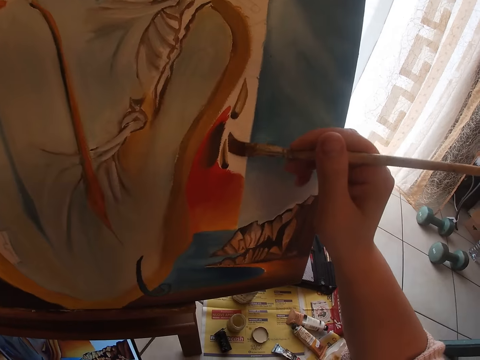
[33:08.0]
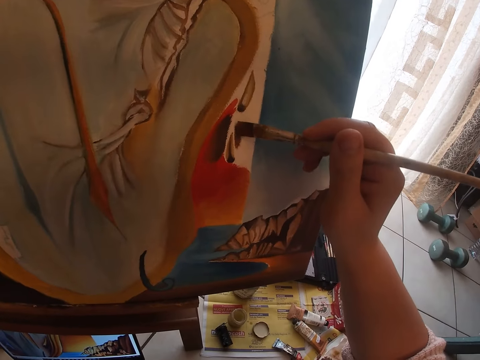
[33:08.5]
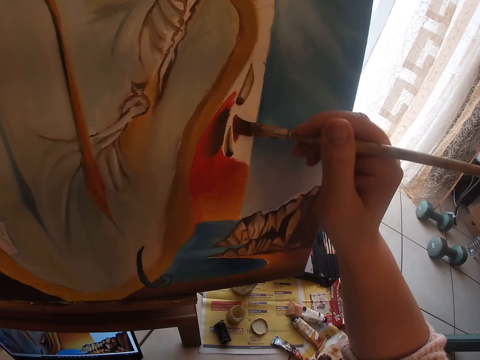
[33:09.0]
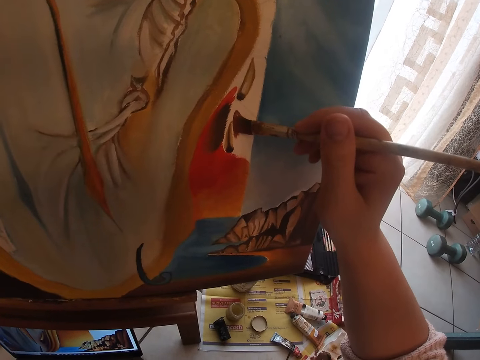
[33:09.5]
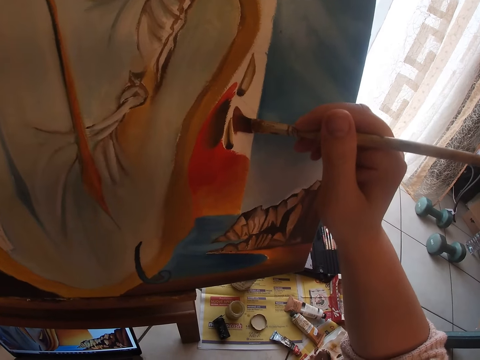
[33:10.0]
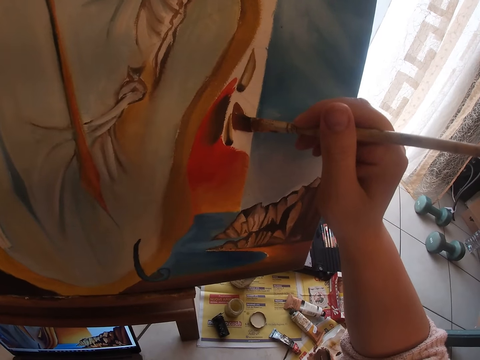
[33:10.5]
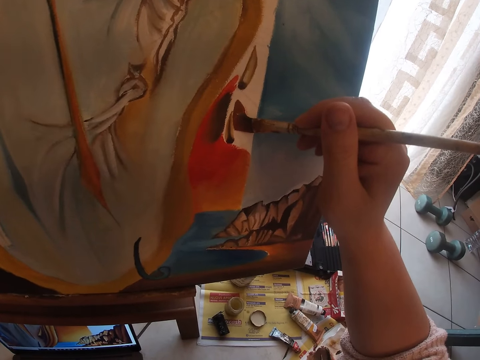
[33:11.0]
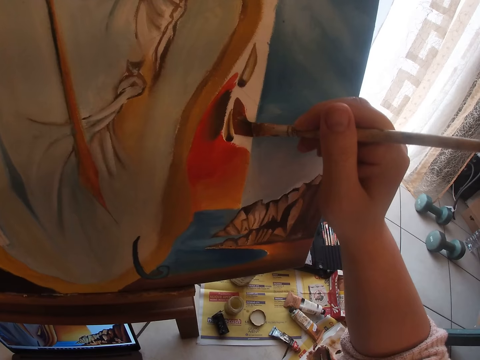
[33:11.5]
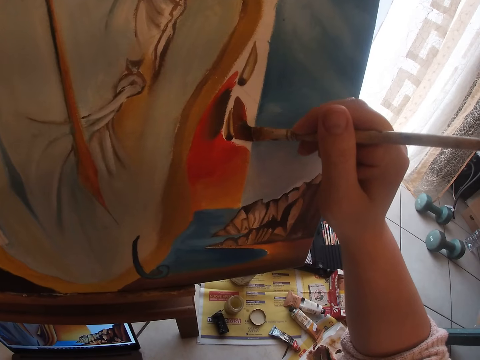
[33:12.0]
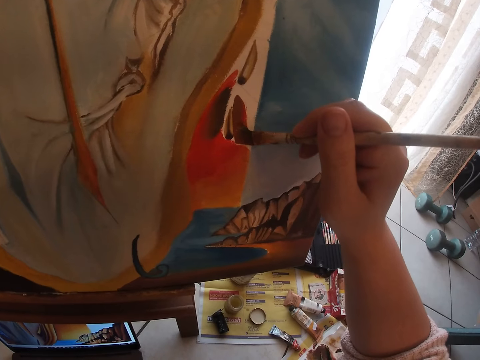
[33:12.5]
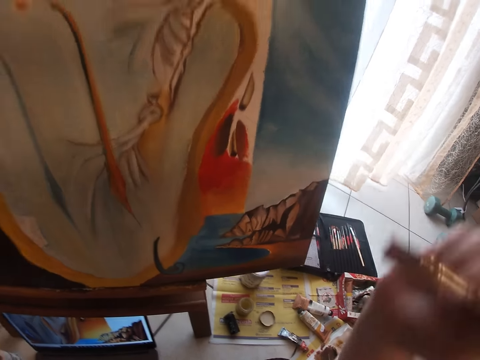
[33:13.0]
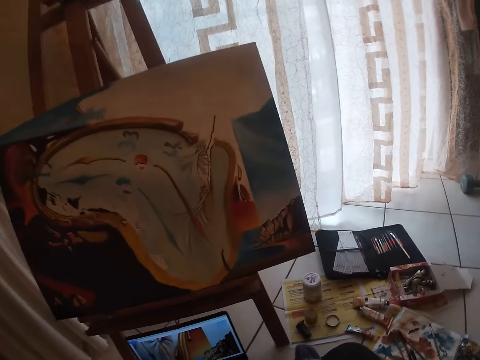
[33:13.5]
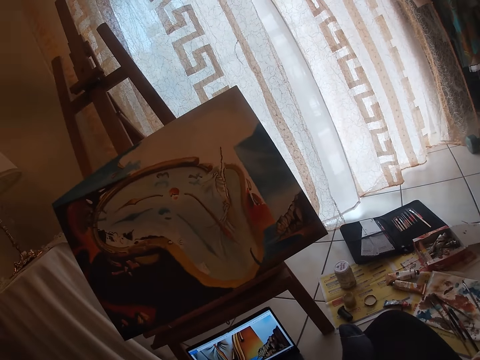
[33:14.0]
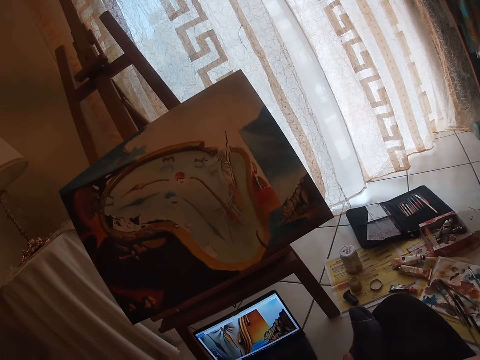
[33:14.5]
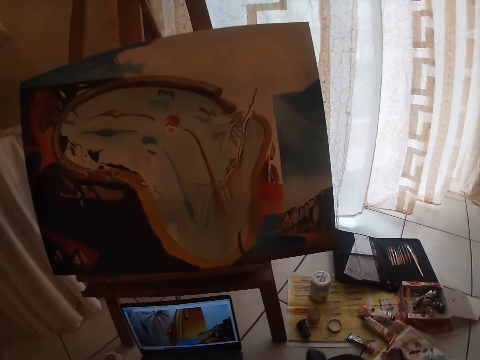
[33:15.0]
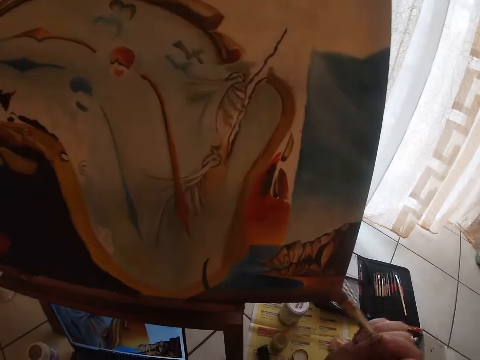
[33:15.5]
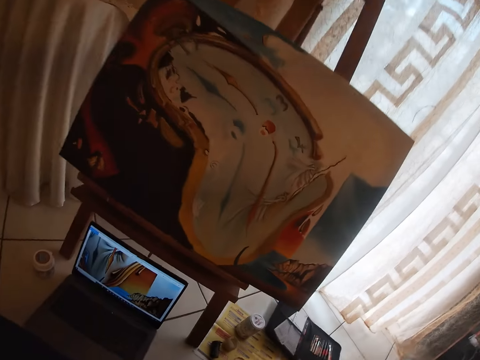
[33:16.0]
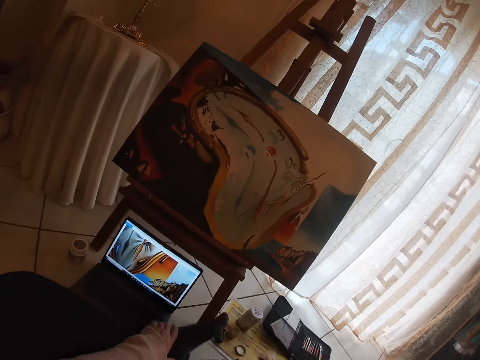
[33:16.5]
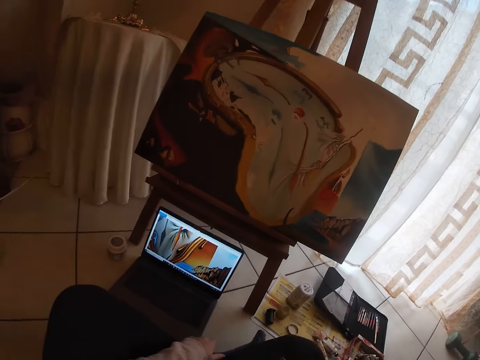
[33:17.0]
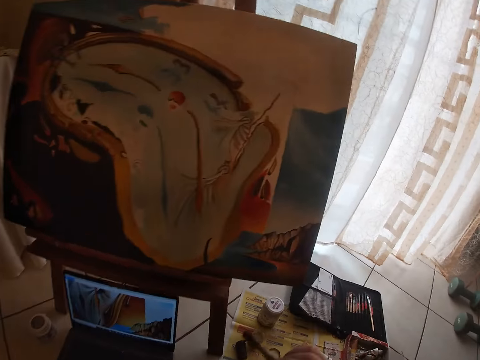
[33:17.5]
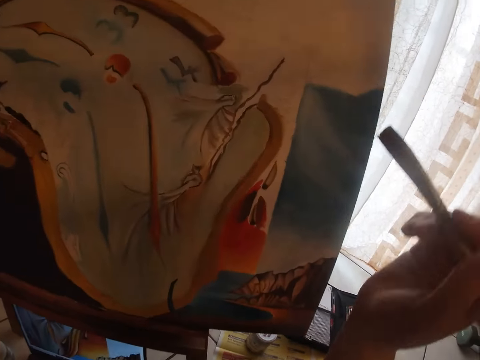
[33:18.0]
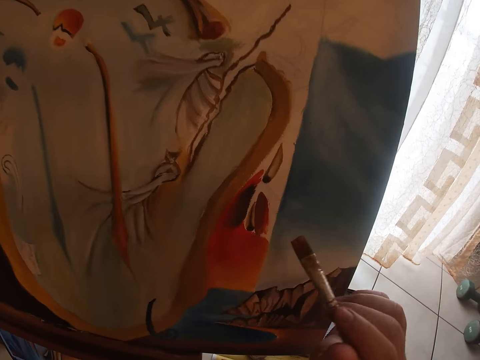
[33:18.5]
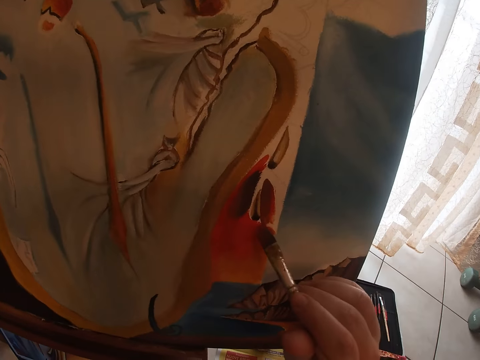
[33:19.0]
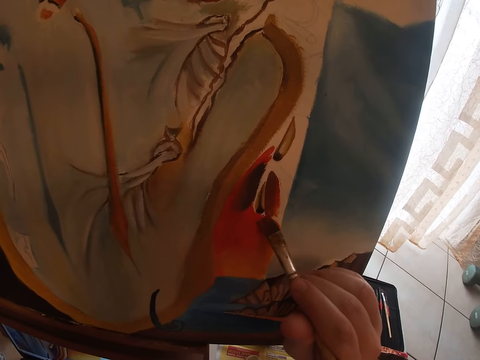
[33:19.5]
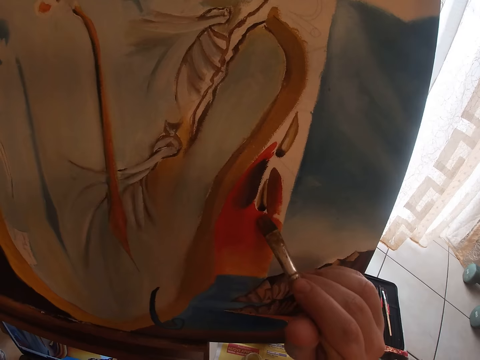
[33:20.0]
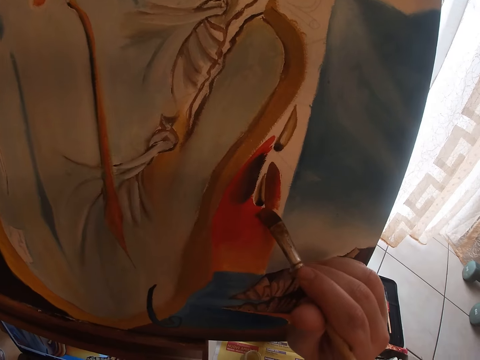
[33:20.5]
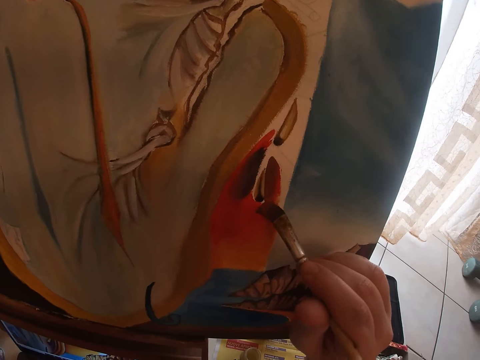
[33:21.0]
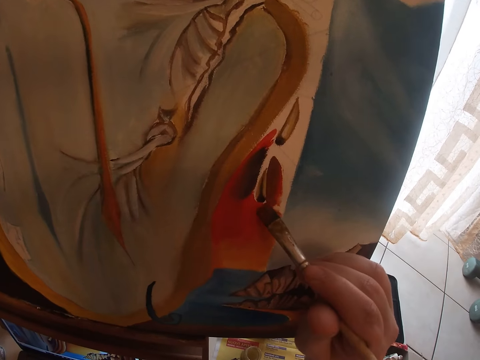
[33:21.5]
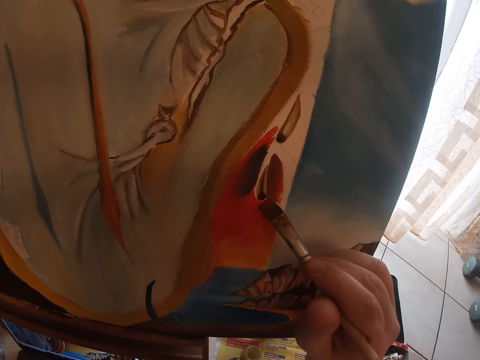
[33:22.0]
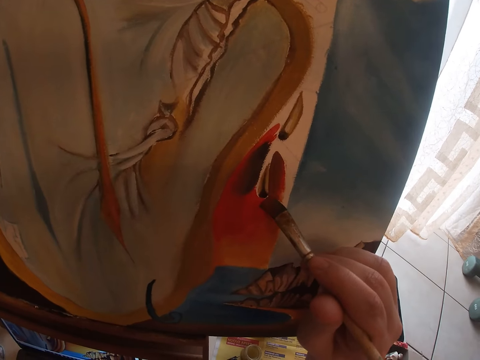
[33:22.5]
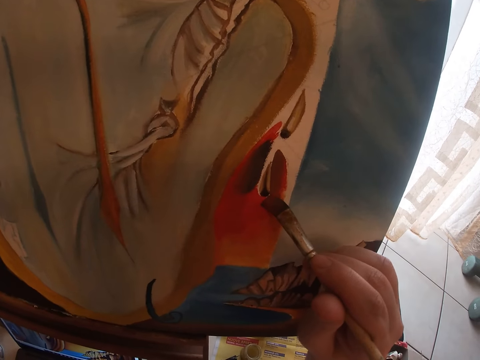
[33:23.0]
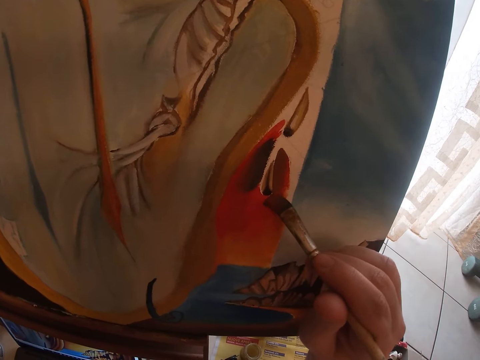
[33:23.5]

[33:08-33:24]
The camera wearer stops painting the picture. They start painting the picture.

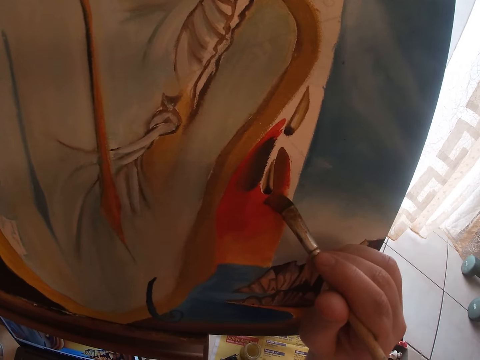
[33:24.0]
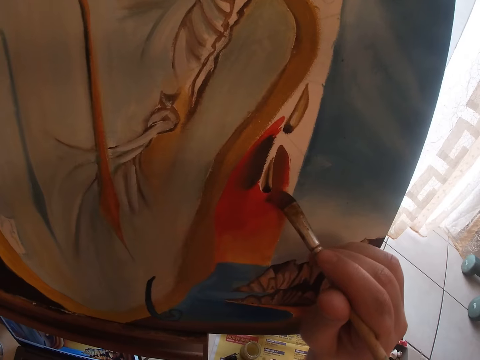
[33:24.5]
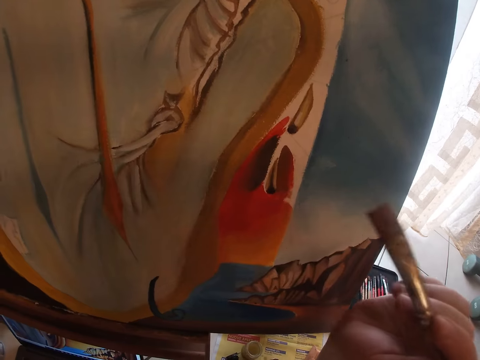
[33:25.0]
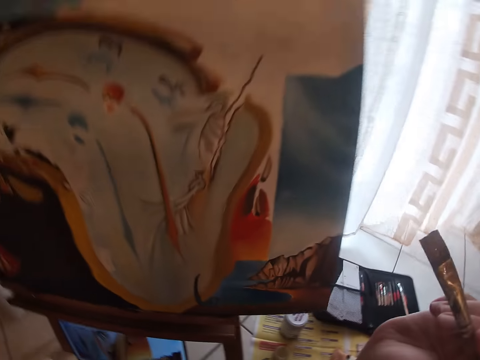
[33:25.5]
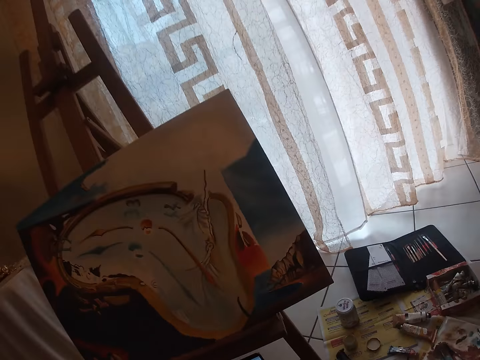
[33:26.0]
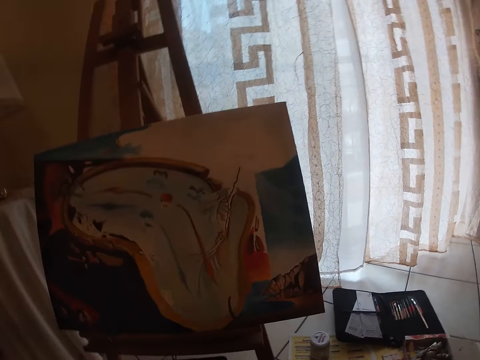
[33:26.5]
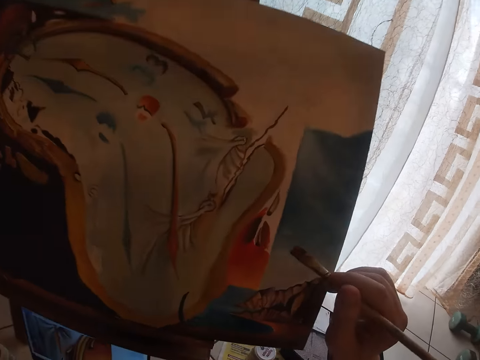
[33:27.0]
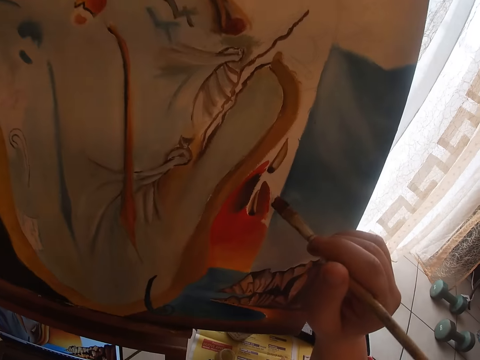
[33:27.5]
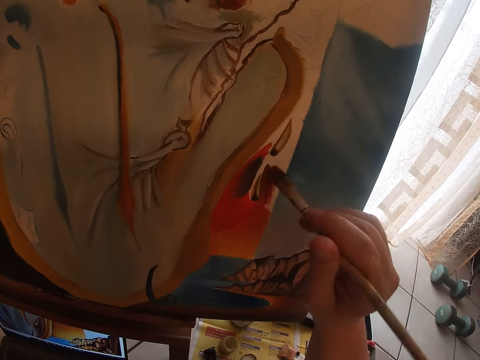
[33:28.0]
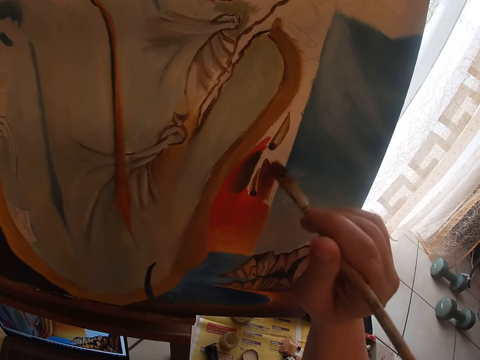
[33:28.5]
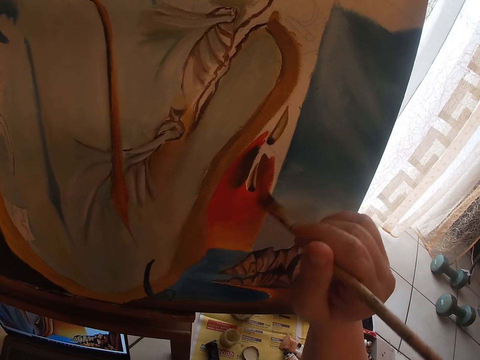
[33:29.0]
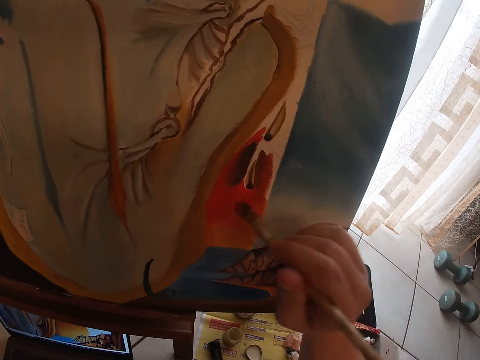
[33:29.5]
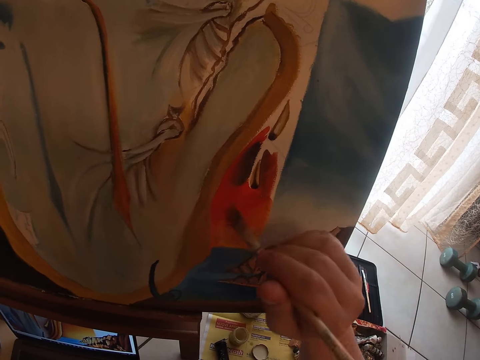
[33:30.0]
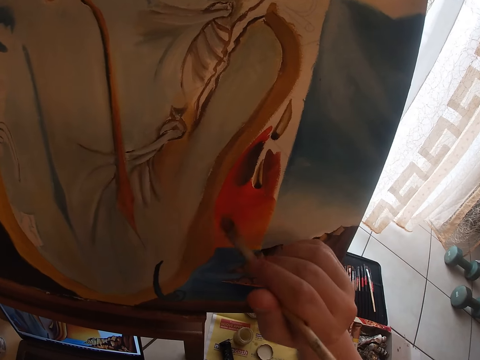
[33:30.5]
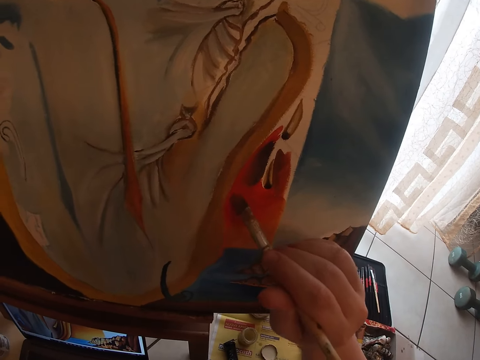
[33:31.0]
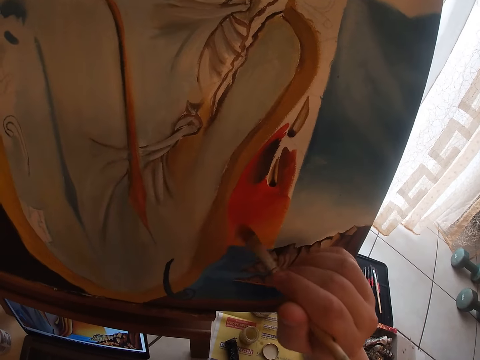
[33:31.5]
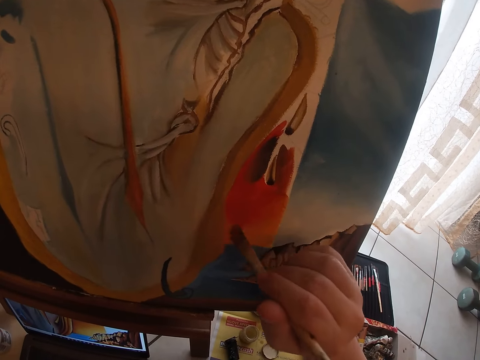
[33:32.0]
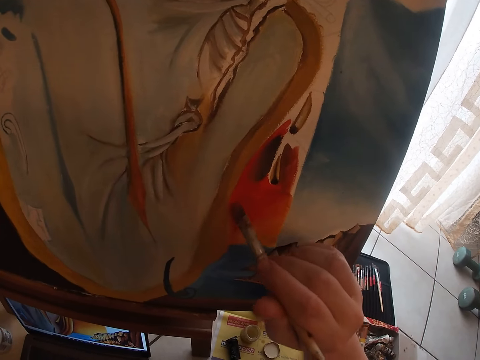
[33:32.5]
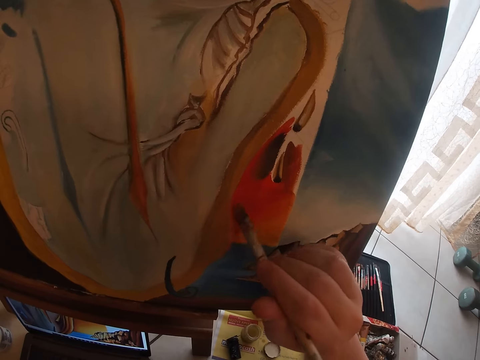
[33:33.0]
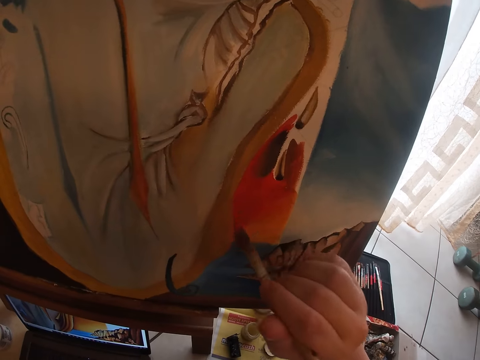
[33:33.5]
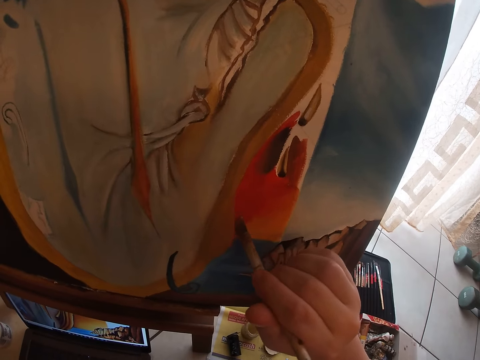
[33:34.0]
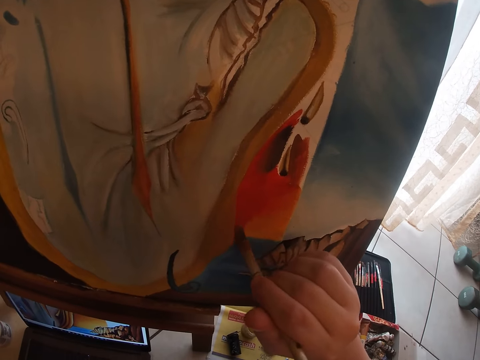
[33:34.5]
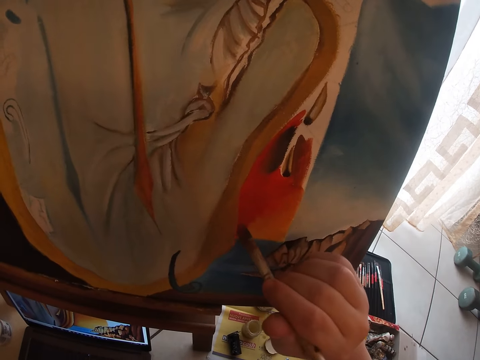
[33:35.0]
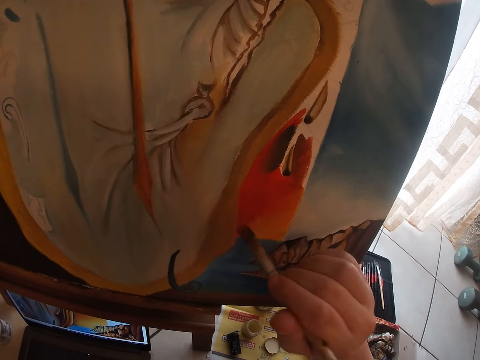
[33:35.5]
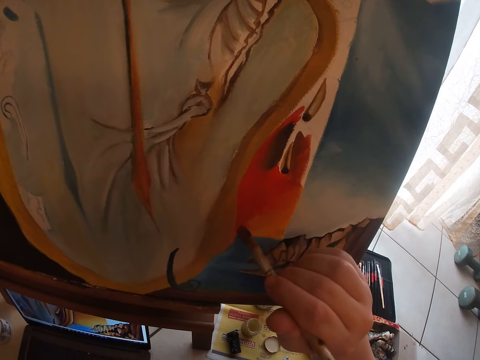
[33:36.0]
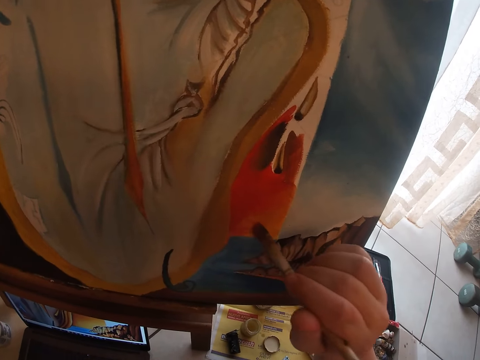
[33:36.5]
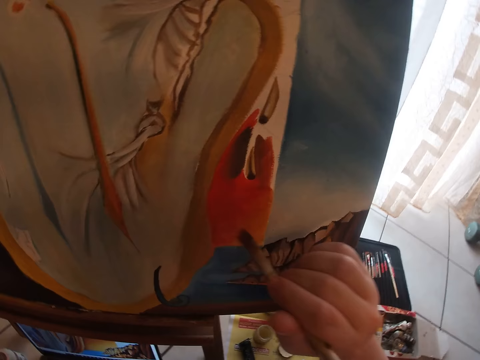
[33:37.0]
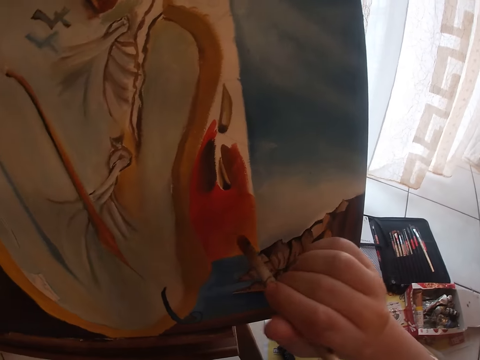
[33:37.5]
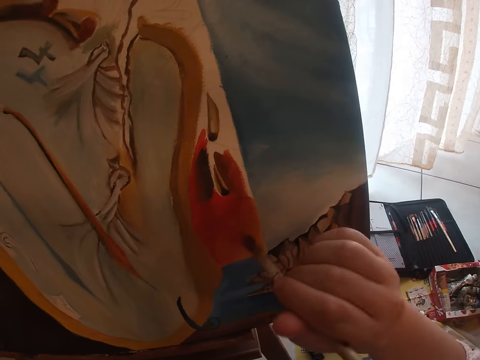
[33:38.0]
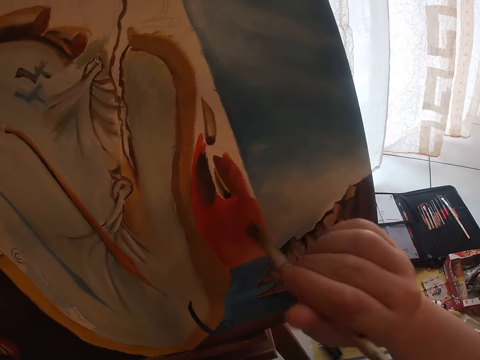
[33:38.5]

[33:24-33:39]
The camera wearer stops painting. They paint the picture.
